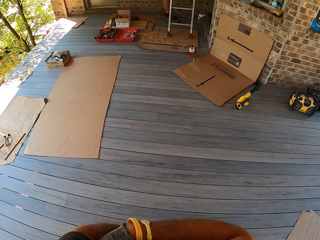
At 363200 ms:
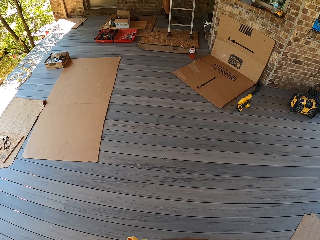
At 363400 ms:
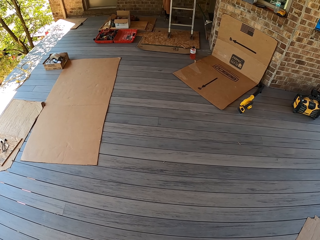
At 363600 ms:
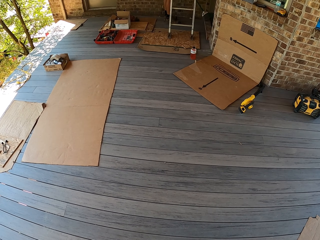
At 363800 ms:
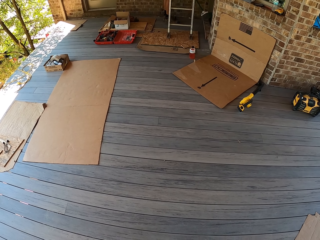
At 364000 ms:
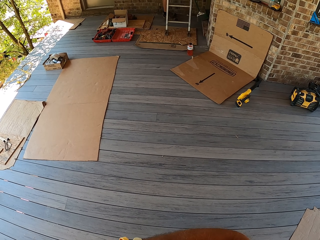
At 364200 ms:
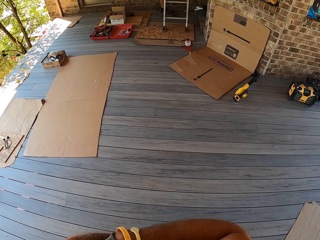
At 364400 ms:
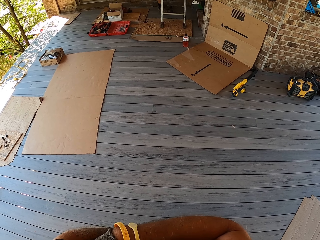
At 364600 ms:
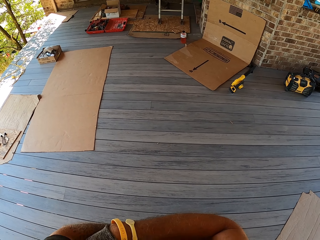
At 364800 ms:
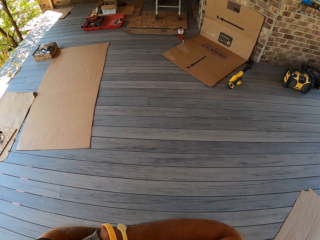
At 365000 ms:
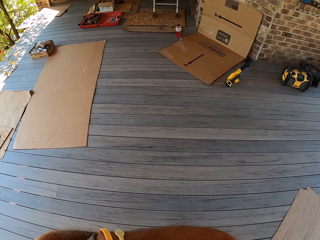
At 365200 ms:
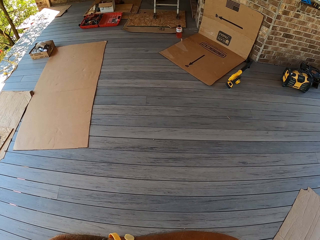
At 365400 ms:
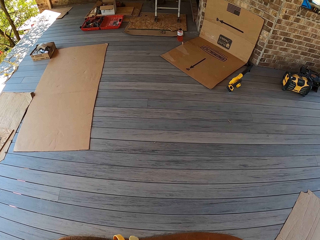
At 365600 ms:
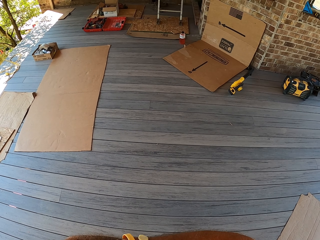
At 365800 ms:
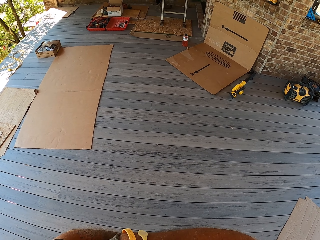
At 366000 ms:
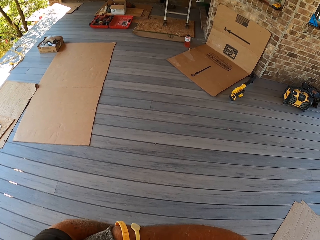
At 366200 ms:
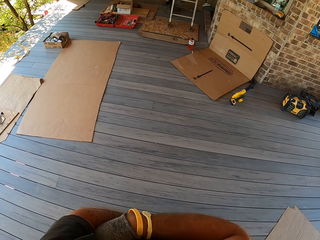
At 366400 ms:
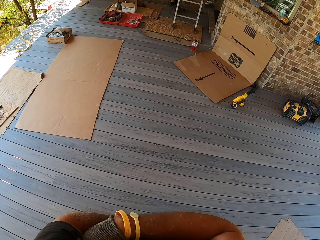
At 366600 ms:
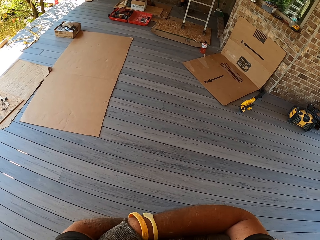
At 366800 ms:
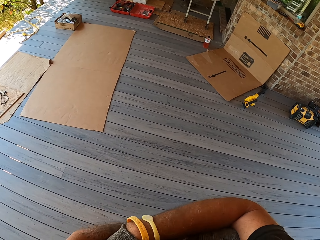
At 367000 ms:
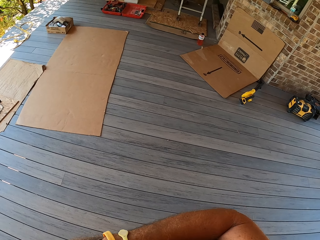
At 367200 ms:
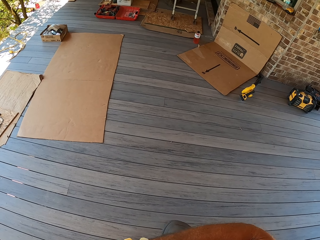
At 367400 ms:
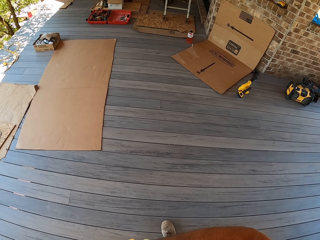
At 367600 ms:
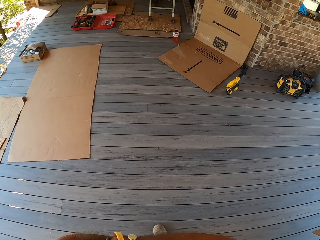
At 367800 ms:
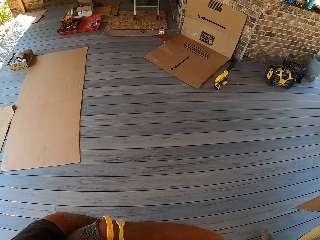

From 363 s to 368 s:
The camera wearer looks around.

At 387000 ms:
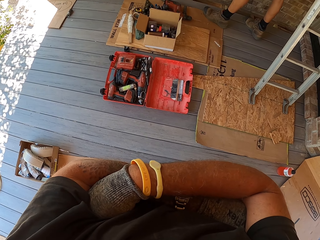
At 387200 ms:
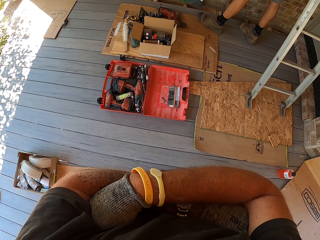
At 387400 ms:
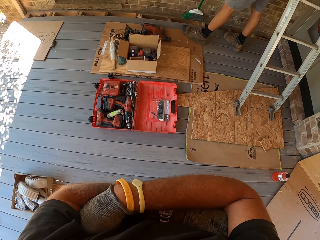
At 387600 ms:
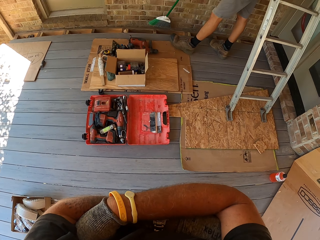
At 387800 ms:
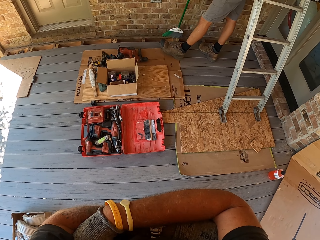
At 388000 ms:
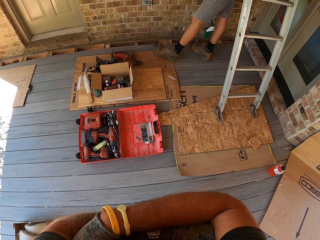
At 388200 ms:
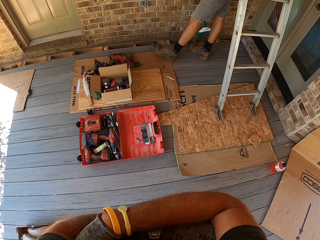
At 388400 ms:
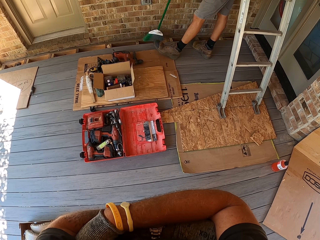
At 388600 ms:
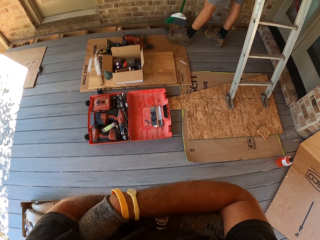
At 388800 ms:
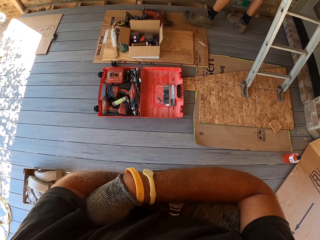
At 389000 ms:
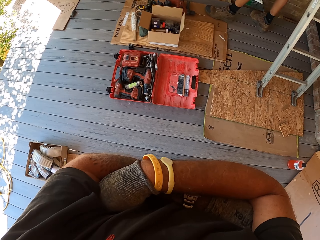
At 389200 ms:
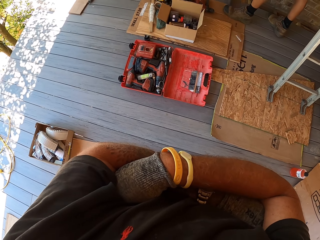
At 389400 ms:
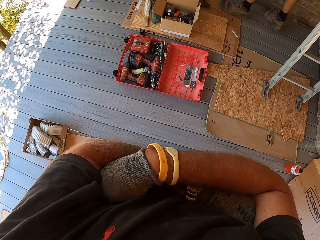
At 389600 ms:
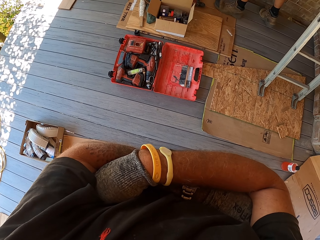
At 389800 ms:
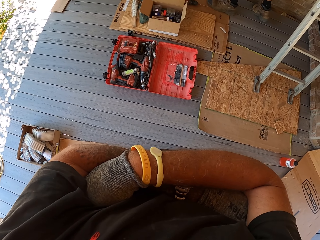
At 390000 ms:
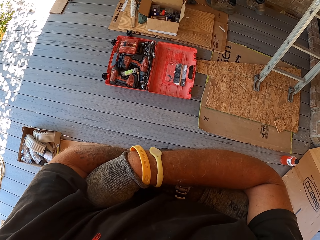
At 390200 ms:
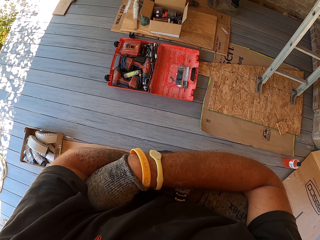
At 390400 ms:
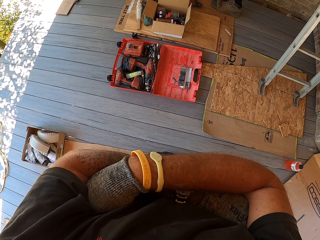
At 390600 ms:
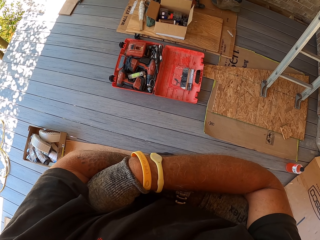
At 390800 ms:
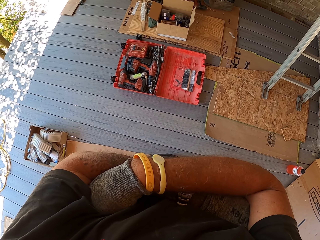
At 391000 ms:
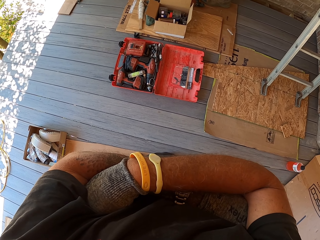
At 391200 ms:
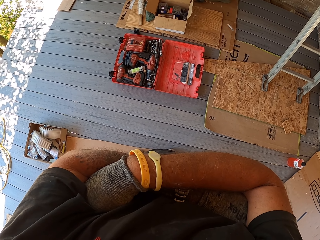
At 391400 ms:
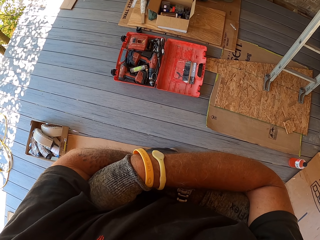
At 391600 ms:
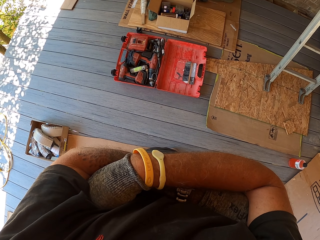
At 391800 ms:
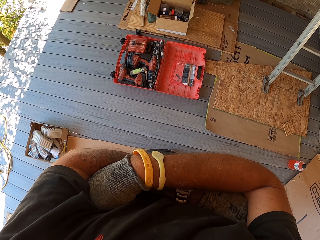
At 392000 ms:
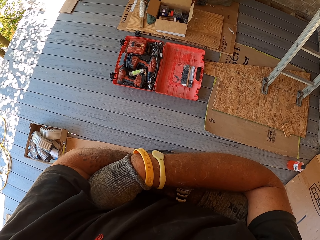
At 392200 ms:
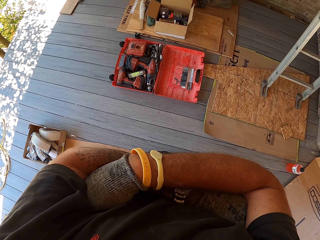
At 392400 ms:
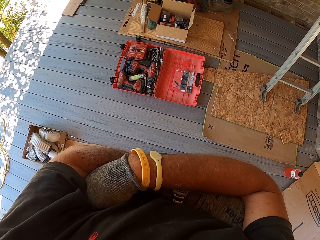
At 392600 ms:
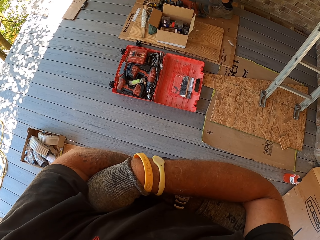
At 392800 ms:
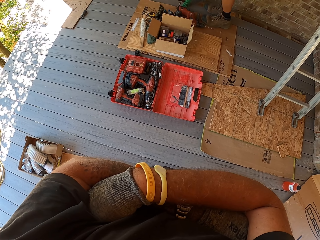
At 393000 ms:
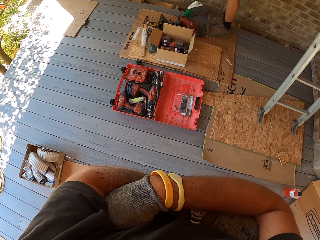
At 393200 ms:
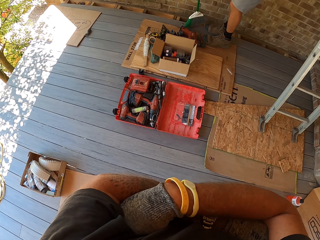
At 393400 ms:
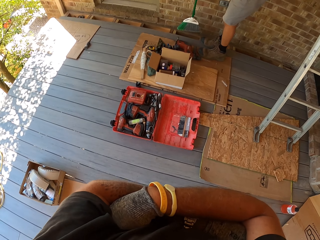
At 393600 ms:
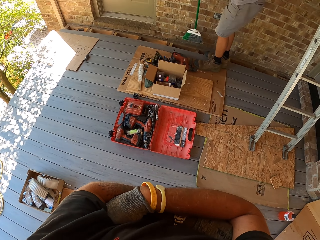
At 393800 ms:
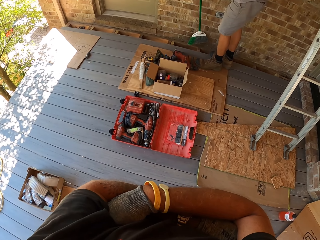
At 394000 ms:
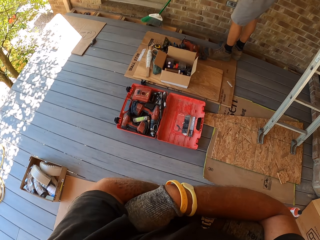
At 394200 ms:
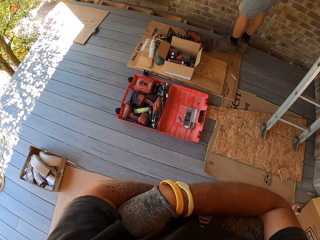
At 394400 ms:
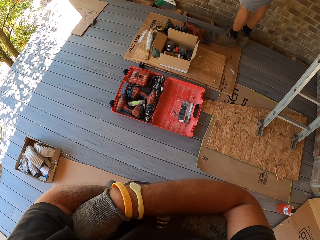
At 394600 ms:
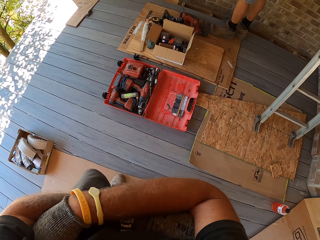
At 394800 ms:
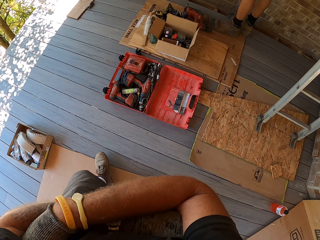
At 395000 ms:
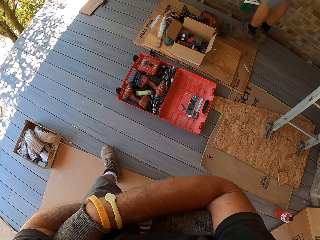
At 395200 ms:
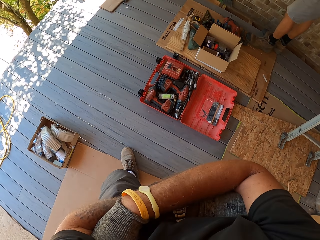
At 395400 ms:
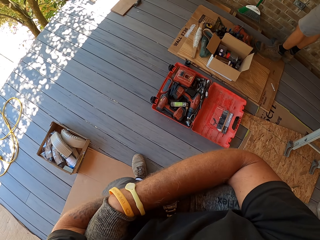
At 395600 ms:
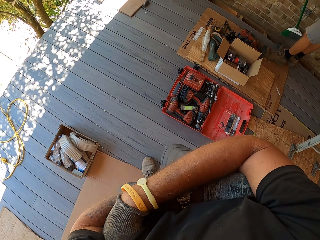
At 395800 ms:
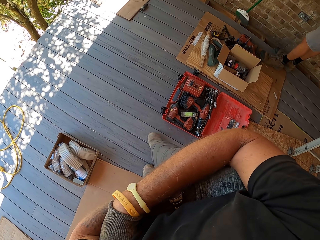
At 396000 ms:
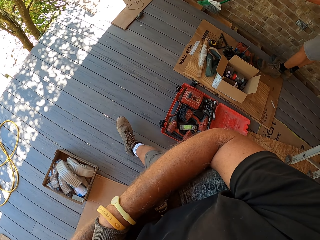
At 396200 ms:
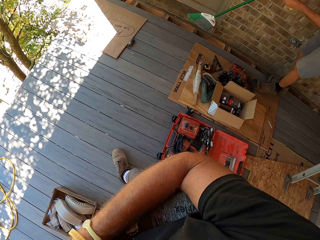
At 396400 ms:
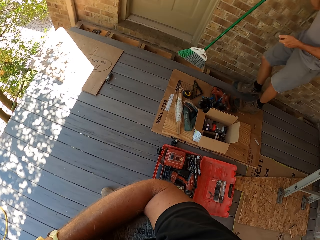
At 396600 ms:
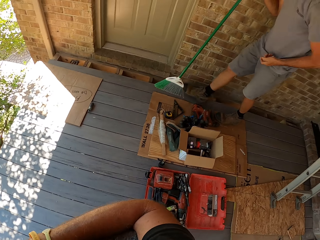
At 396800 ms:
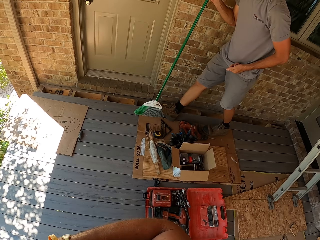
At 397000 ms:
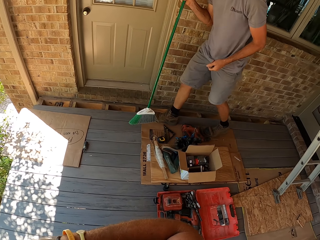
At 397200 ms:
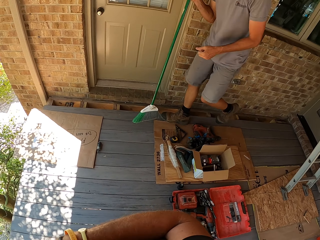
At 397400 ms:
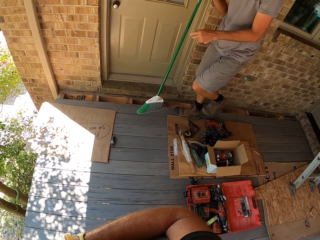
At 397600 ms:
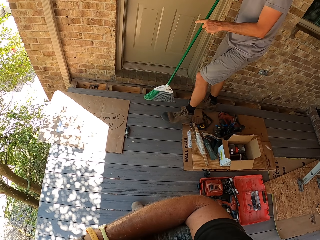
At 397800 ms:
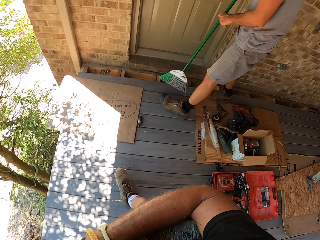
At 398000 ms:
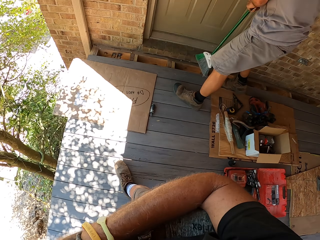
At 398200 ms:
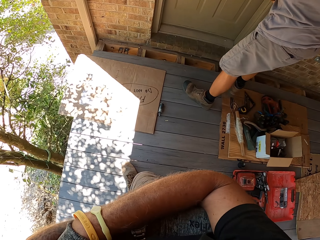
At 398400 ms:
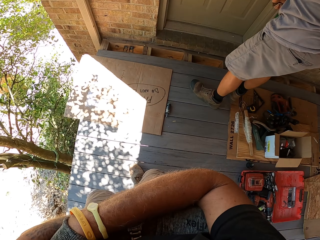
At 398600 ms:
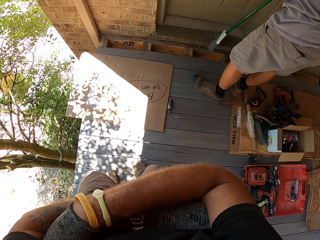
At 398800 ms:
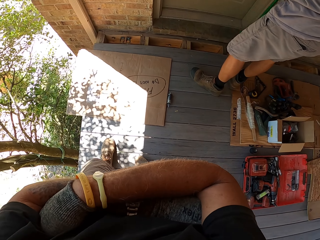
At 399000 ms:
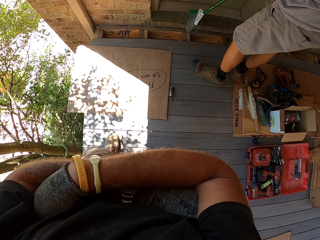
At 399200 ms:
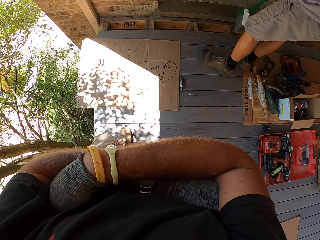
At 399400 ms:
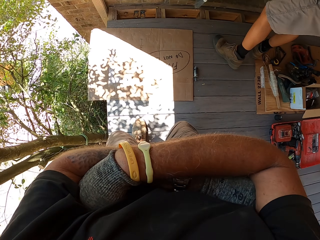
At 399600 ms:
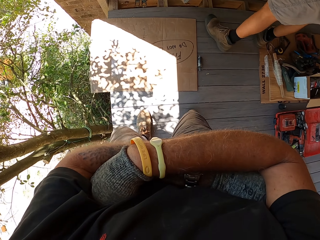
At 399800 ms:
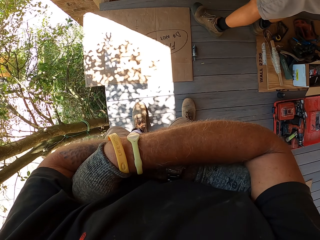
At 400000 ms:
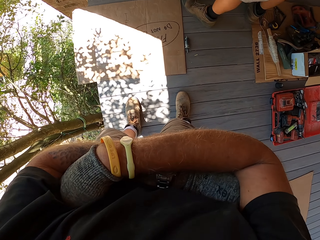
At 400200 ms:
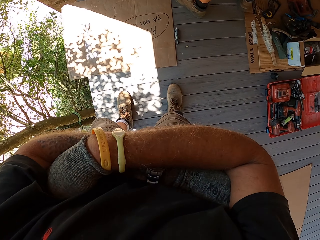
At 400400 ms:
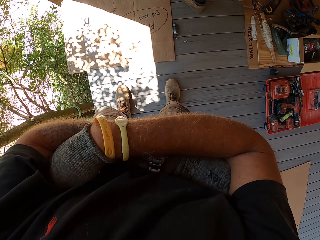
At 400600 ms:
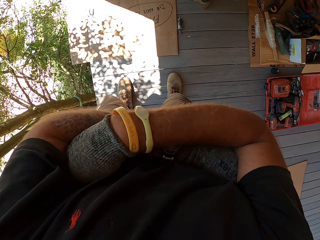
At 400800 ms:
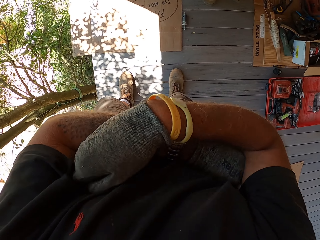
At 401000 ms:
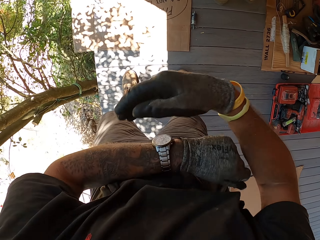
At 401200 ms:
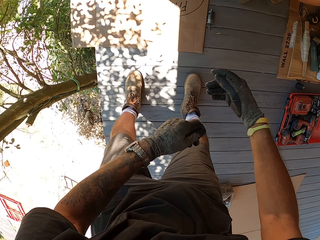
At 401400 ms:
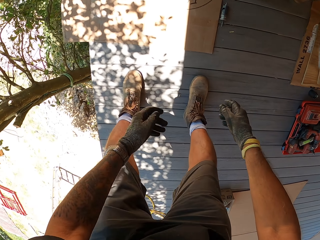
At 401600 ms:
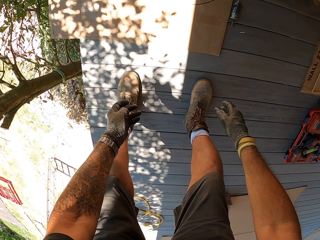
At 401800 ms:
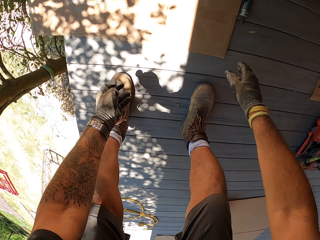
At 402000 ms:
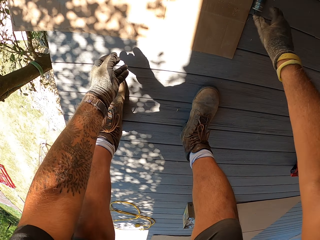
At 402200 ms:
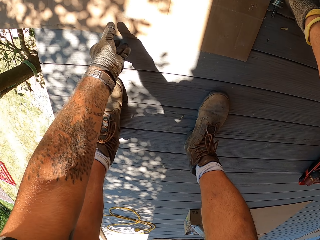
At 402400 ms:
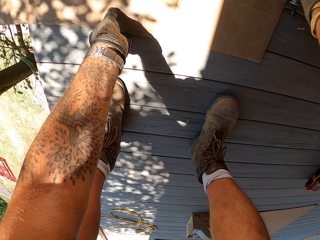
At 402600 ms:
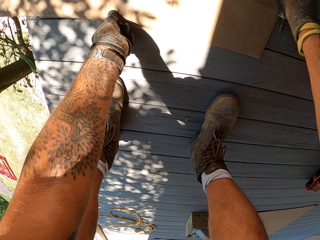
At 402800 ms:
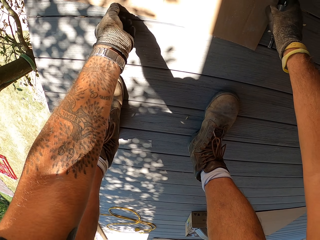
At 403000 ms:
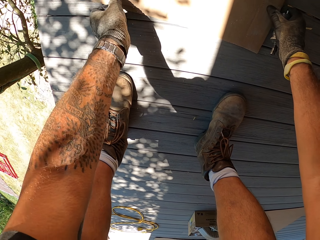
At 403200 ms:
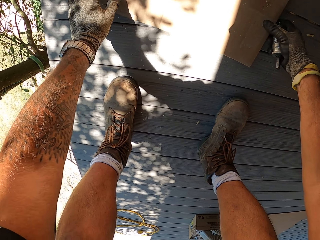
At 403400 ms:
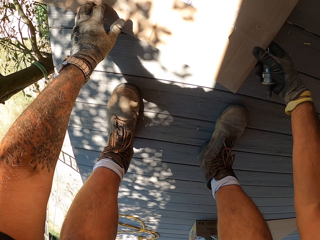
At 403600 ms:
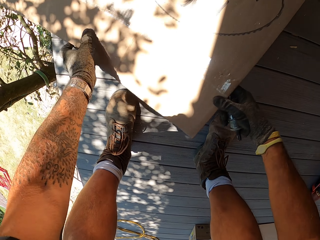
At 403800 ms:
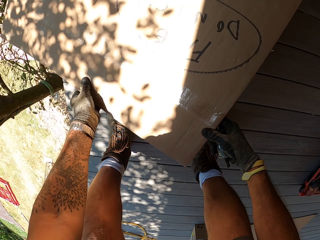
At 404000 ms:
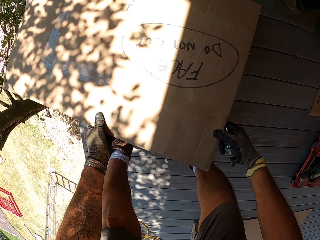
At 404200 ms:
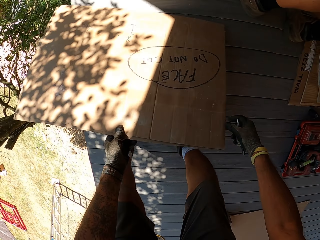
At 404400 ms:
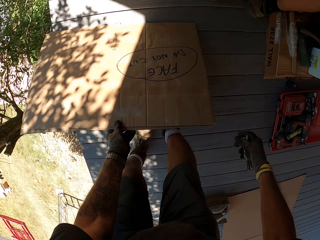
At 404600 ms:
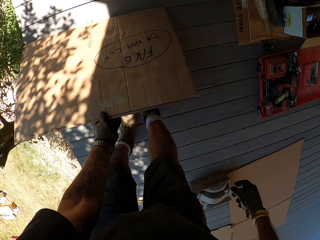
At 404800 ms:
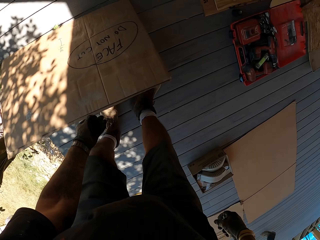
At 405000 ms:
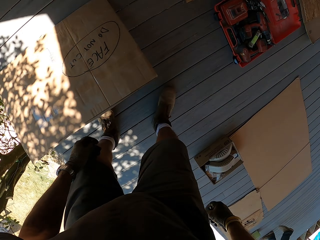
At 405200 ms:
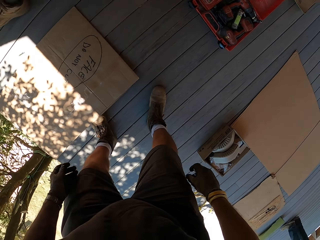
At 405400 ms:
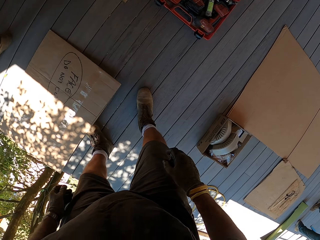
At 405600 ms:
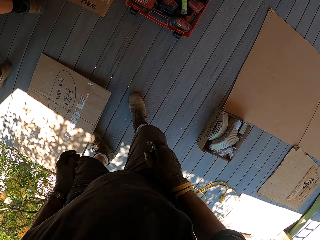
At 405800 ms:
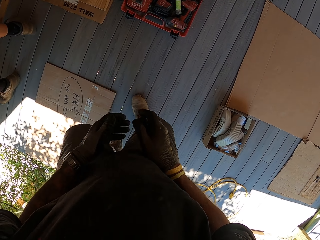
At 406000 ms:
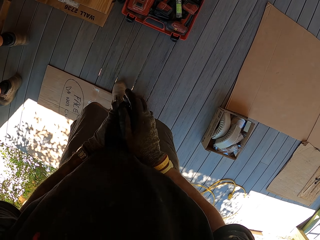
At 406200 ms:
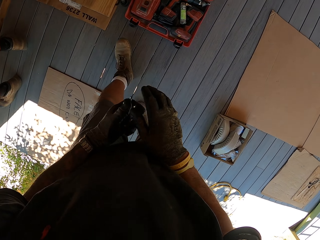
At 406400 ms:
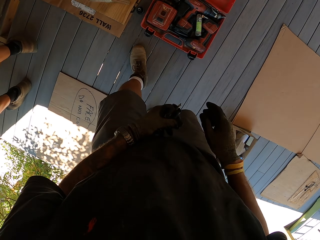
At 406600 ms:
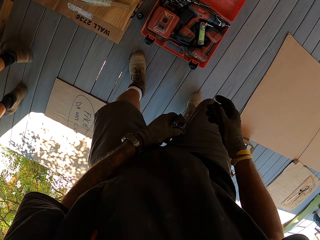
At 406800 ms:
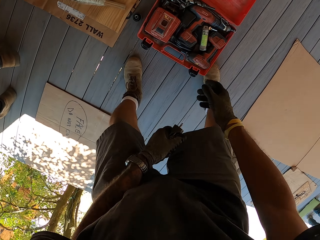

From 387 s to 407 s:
A man sweeps. The camera wearer walks on the floor. The man sweeps. The camera wearer picks up the drill chuck on the floor. They touch the carton. They pick up a box and drop the box on the floor.
